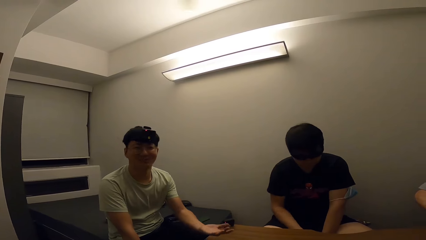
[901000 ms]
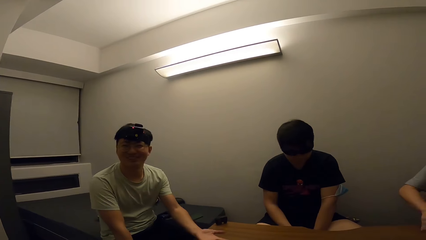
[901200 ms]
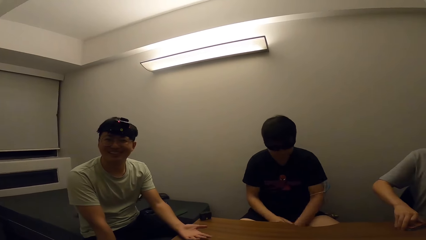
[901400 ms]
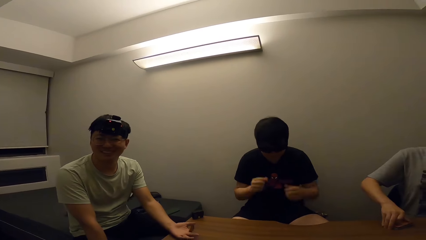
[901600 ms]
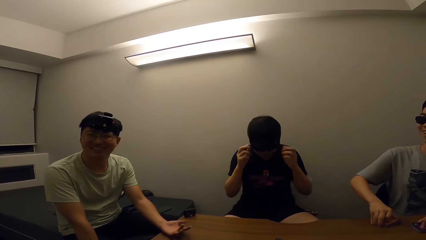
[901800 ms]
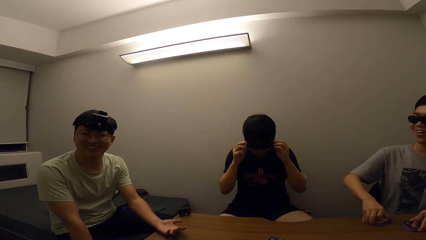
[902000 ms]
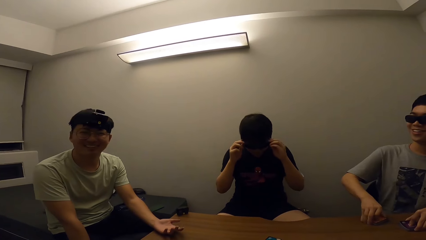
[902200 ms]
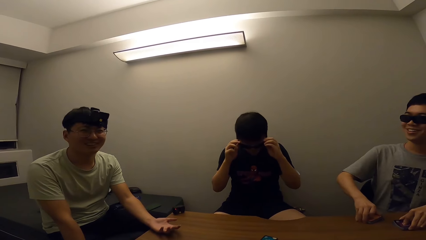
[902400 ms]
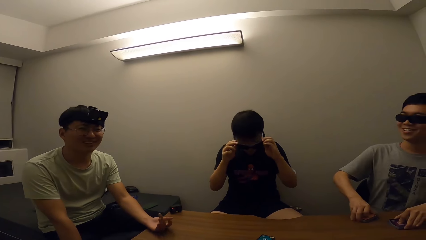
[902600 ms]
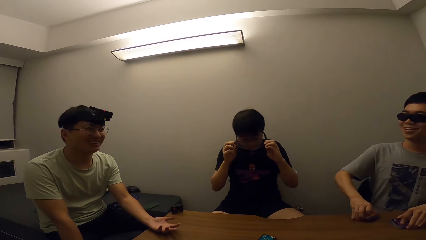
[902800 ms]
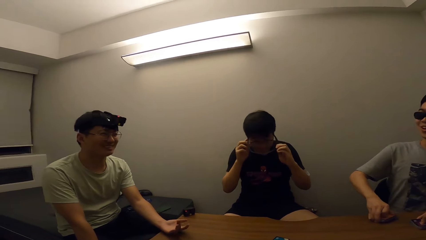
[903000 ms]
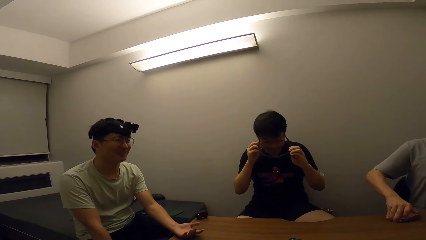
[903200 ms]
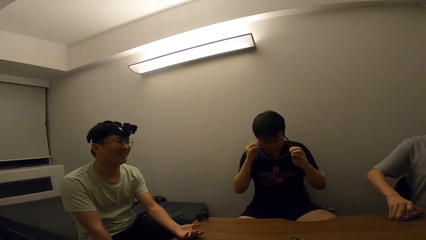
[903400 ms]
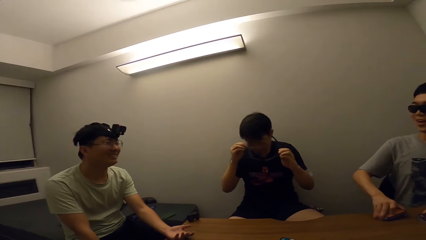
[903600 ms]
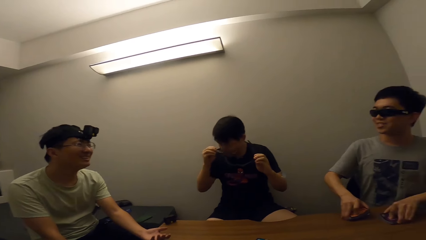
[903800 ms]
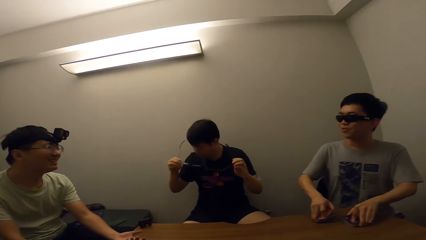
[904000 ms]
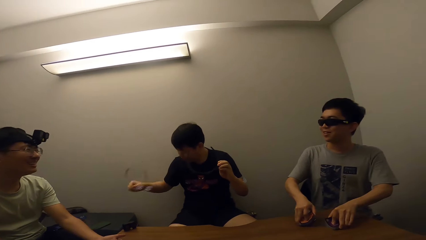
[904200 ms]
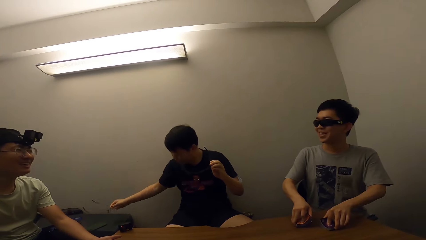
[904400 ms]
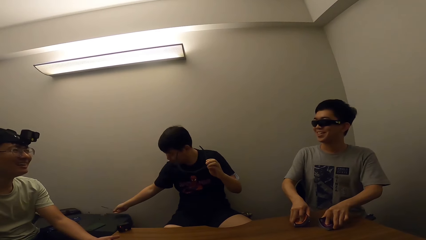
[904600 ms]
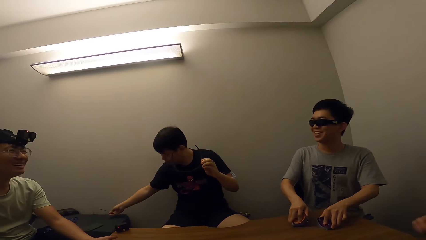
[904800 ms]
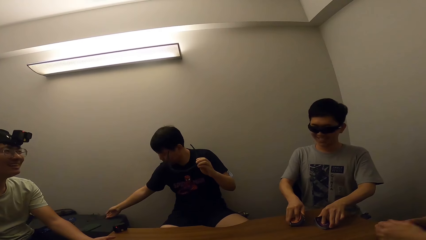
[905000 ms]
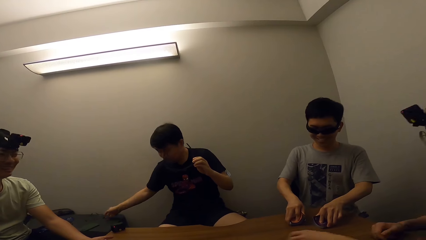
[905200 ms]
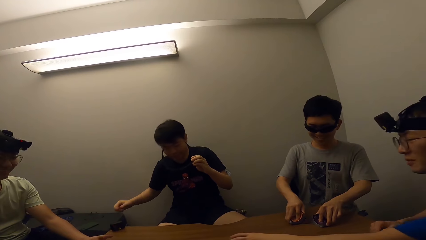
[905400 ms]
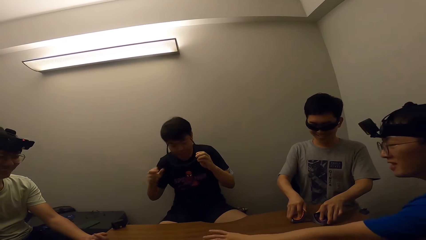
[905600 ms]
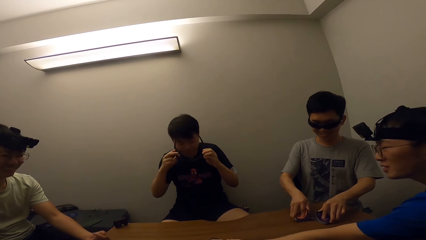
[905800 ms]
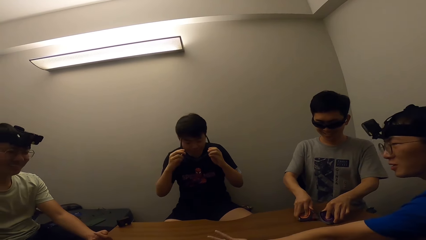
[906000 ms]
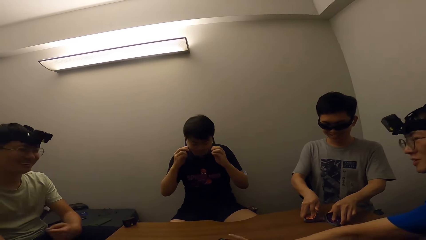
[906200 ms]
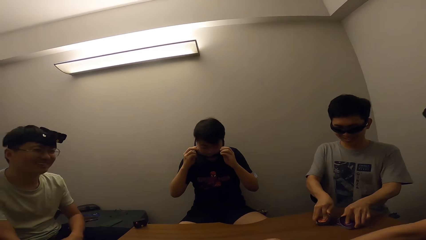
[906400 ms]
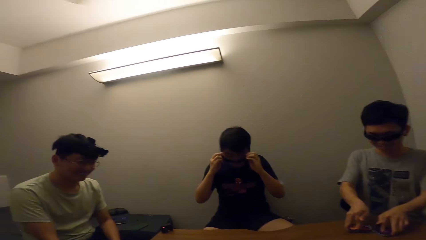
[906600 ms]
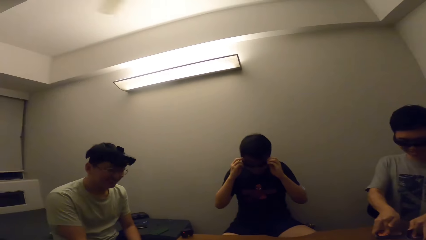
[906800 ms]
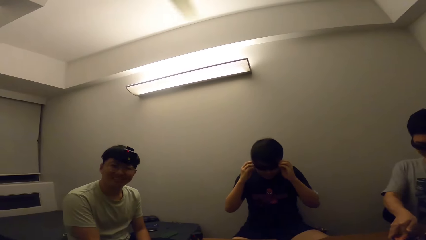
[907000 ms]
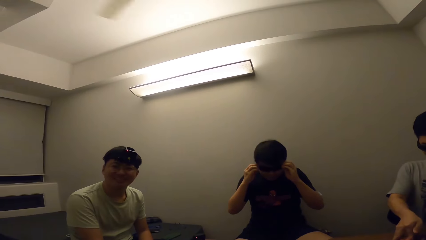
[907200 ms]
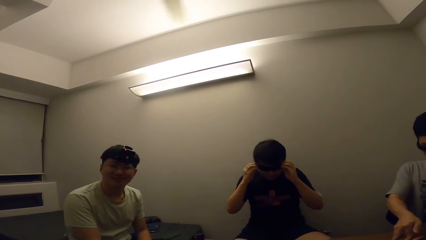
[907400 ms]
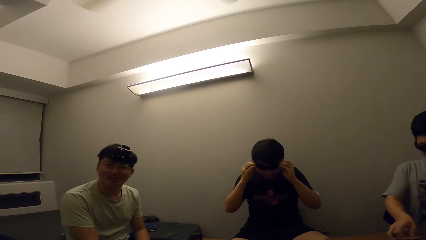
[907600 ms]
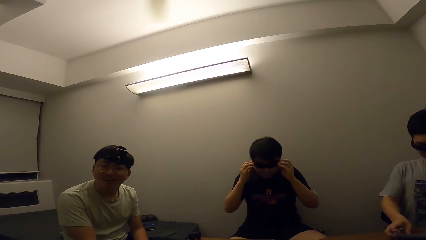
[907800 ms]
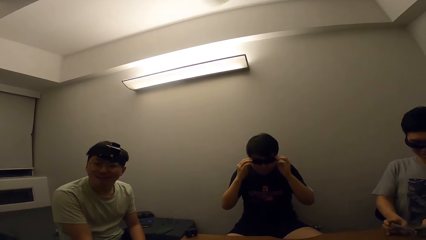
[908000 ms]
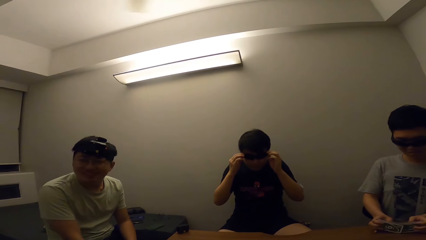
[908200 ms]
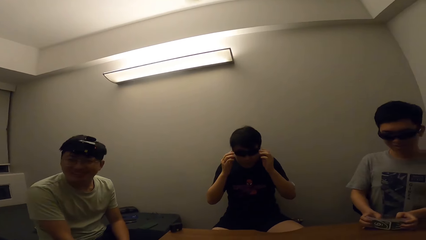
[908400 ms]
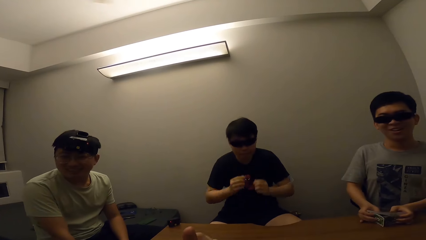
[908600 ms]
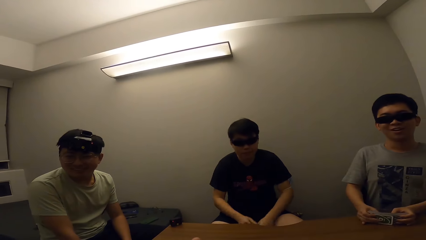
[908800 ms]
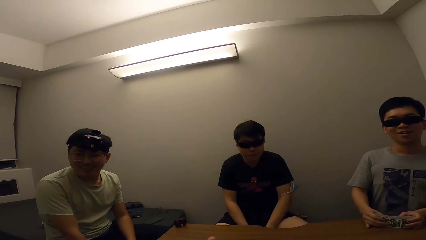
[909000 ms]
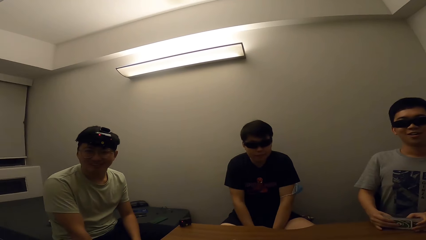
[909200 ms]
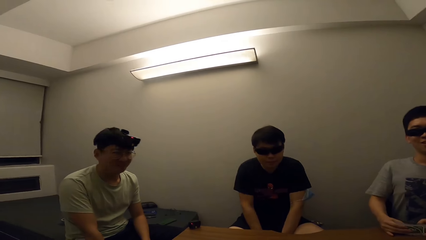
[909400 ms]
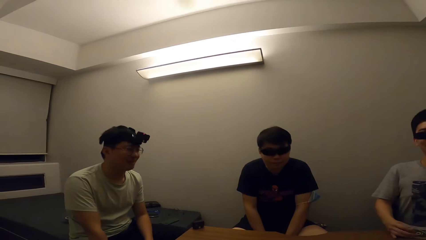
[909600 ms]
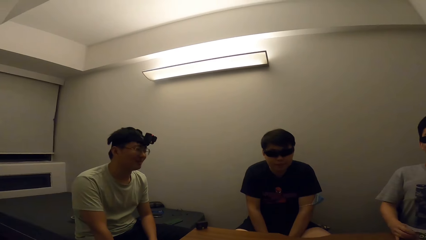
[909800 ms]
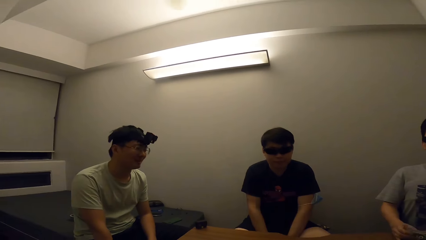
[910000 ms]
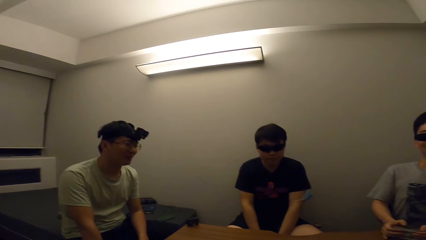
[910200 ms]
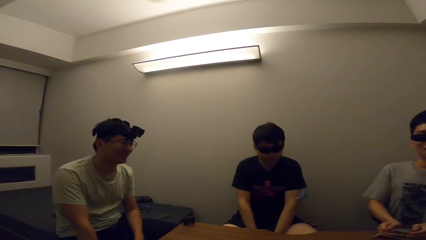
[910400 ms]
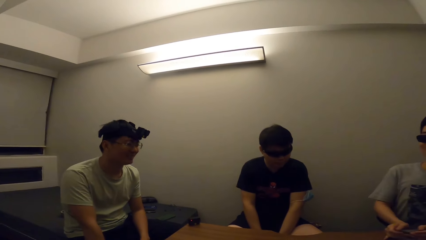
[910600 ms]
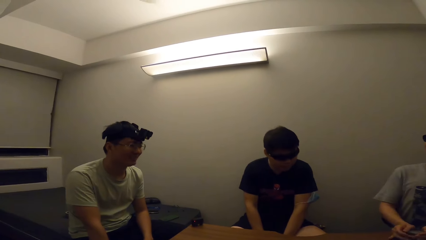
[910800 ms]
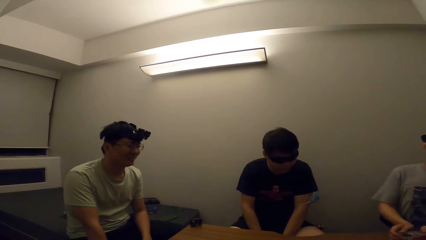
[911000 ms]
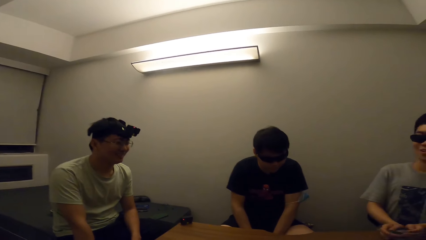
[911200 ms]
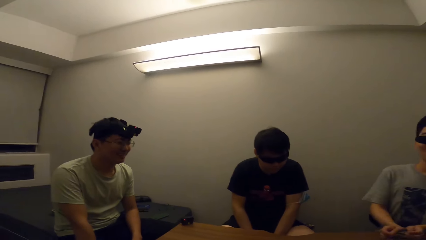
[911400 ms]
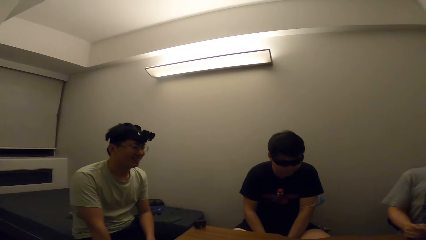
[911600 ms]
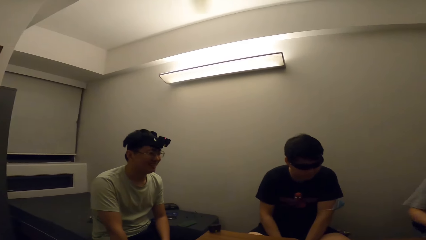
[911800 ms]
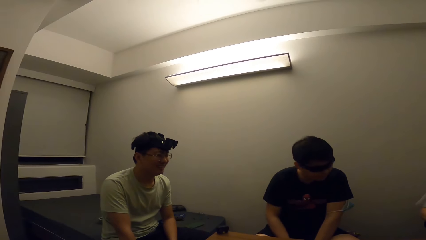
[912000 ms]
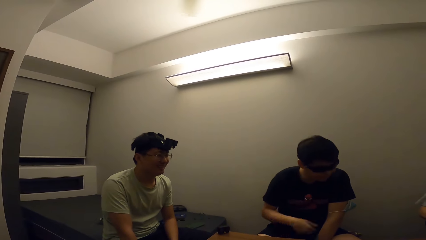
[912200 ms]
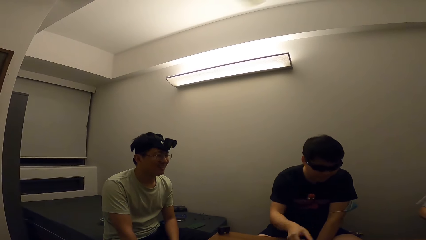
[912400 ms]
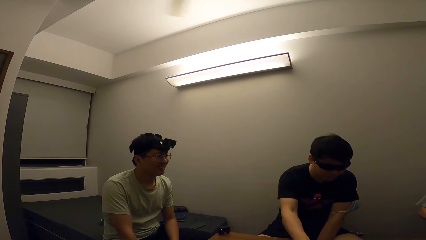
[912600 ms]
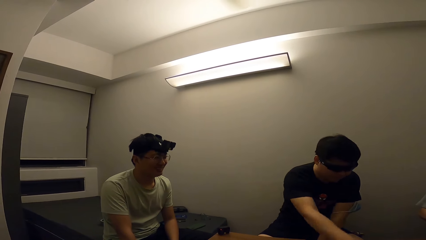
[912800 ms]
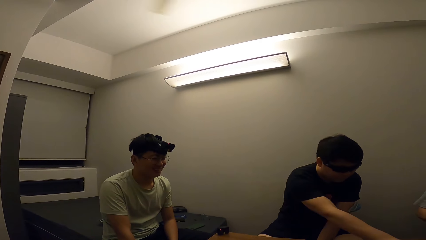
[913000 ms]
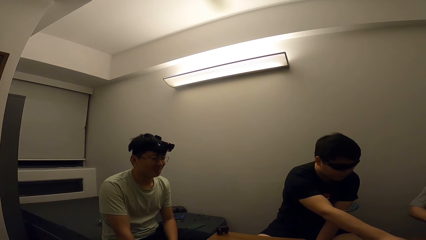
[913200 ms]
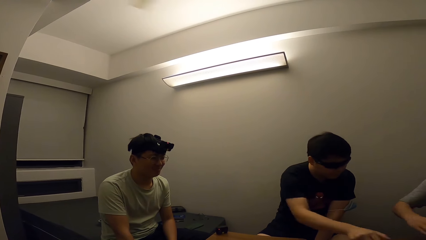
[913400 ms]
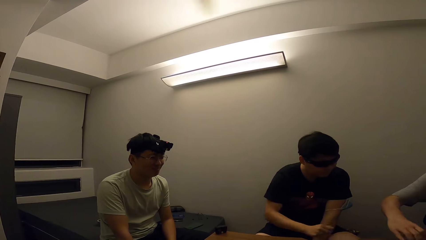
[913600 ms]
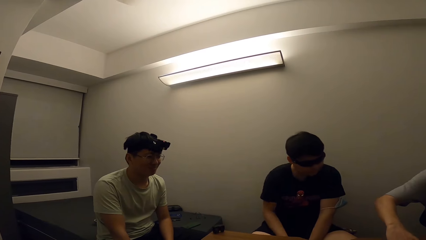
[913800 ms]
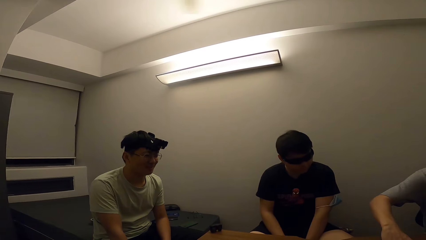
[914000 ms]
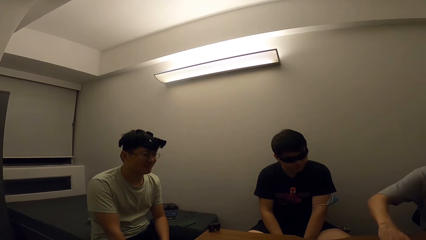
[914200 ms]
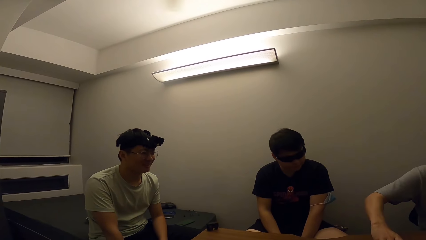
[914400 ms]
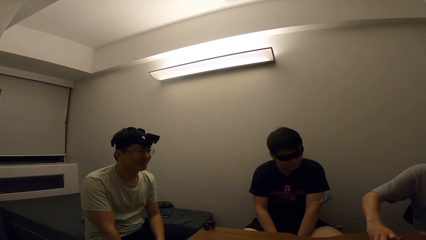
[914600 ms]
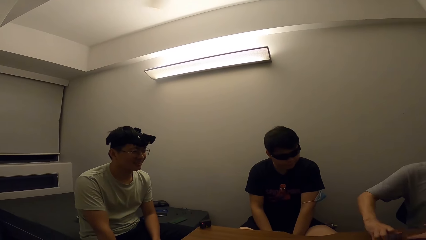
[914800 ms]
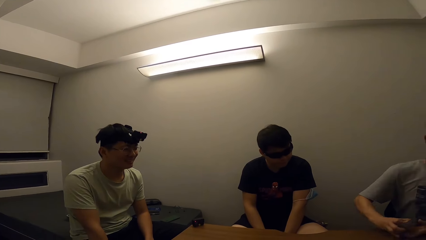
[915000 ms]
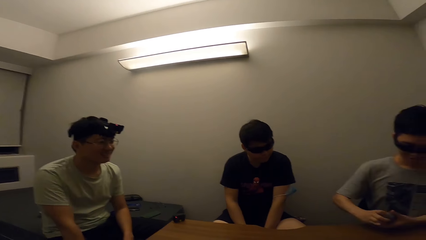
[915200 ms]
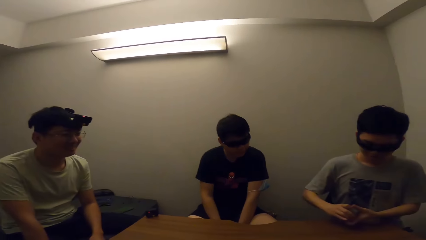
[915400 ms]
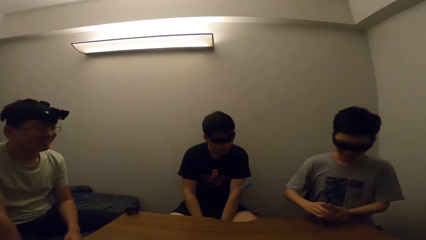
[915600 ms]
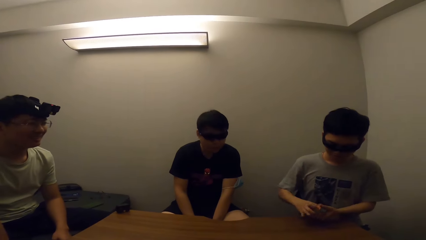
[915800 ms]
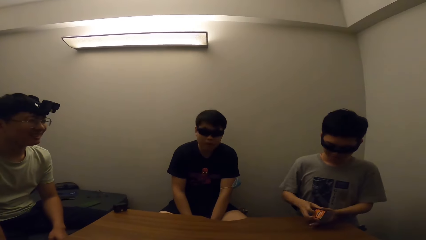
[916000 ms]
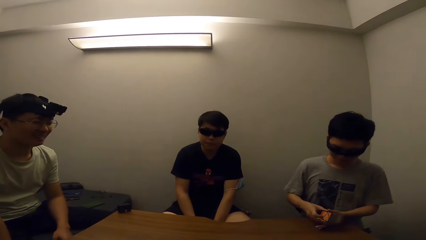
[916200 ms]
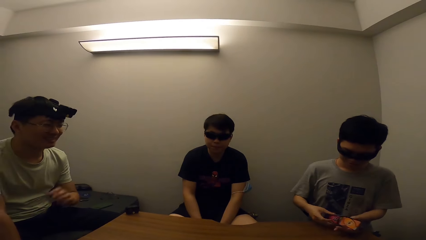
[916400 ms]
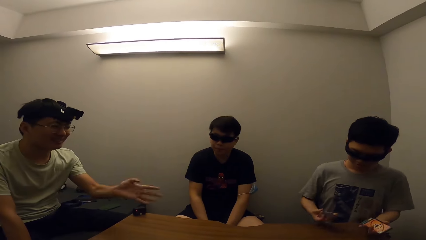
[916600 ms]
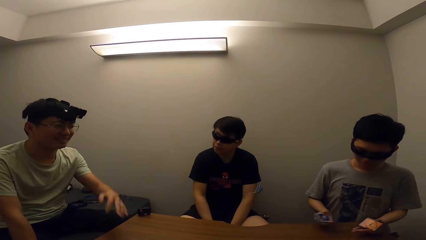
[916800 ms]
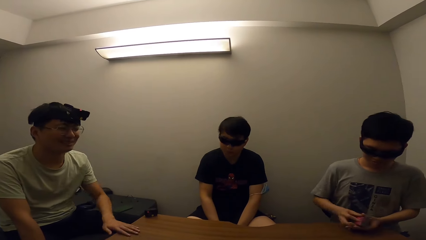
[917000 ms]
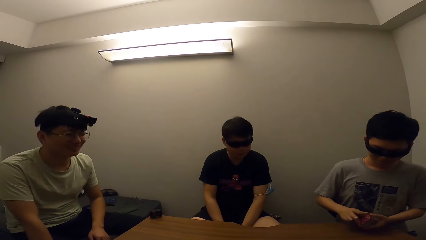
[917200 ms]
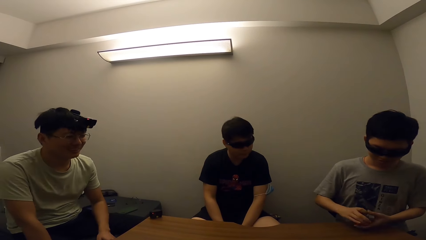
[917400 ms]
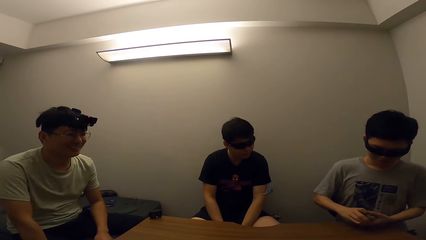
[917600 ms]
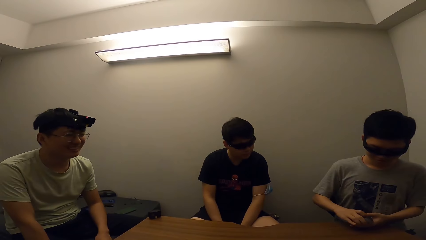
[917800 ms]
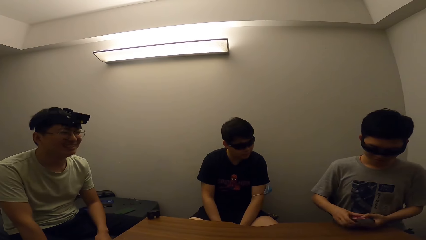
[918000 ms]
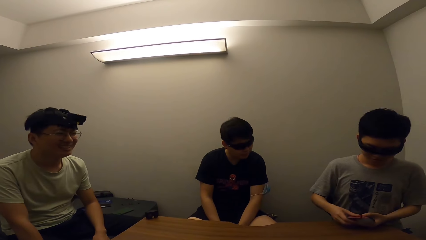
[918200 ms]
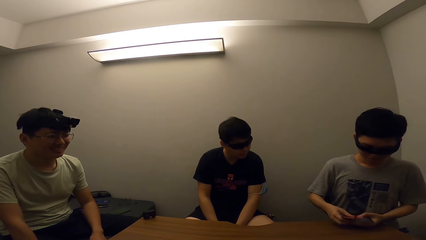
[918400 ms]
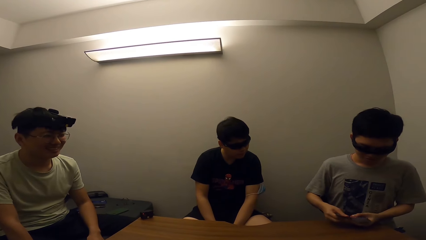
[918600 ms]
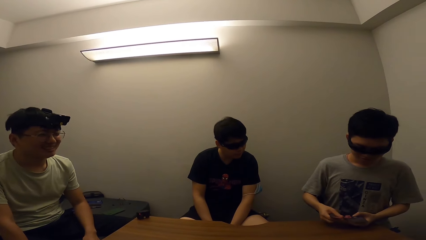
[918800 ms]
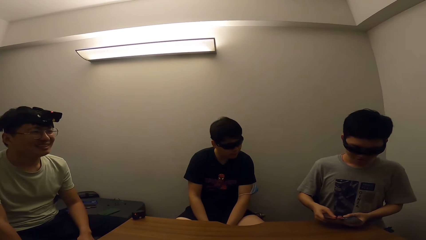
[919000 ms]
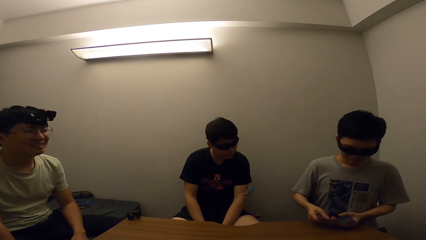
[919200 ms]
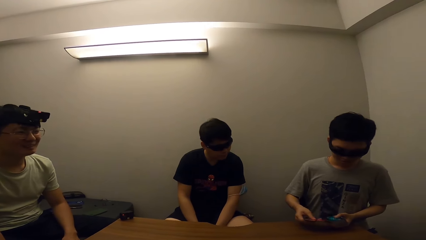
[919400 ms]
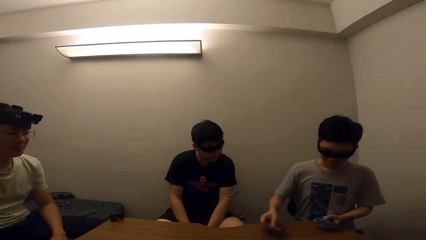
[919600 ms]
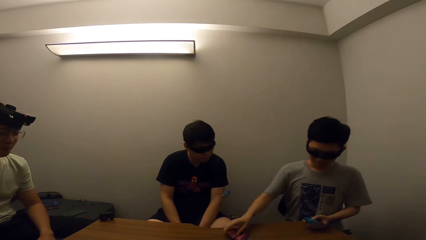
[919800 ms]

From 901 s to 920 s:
The camera wearer stares at a man. Another man removes his glasses from his eye. The camera wearer stares at the second man. The second man wears the glasses. The camera wearer stares at the first man. They stare at a third man. Another man shuffles the card.
